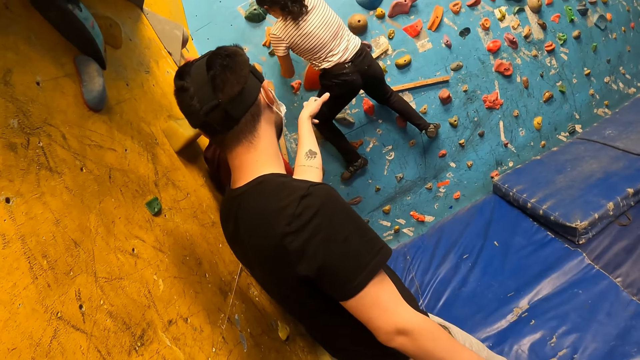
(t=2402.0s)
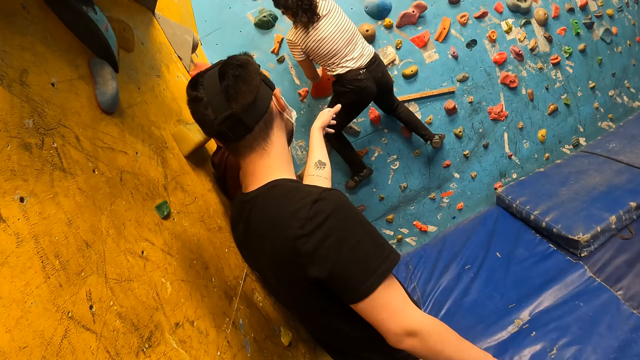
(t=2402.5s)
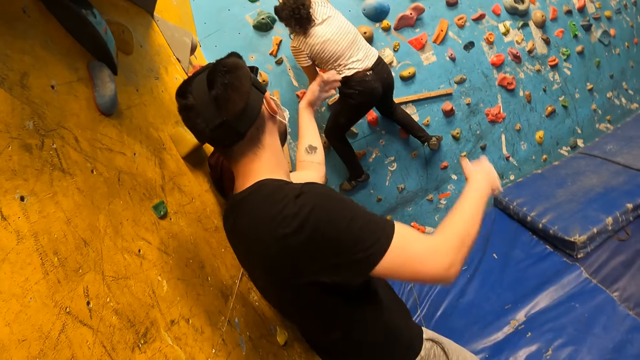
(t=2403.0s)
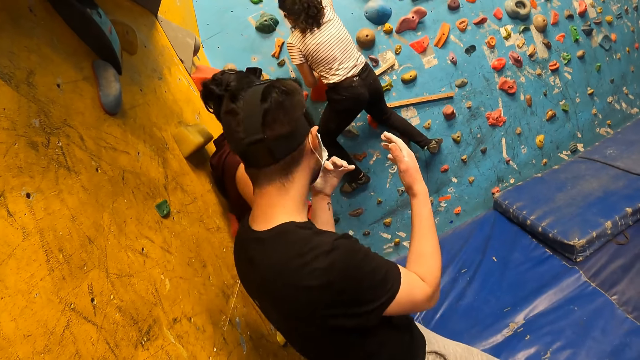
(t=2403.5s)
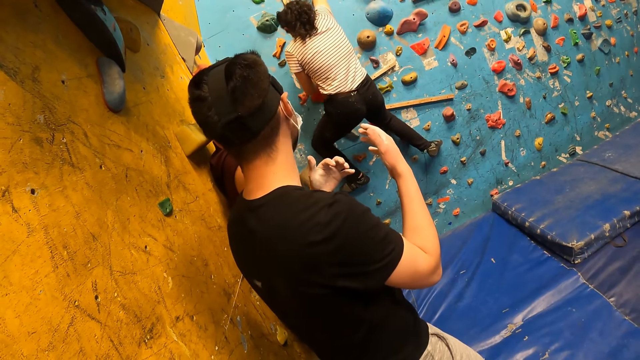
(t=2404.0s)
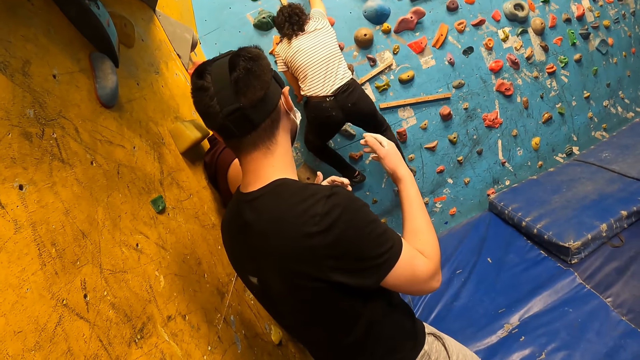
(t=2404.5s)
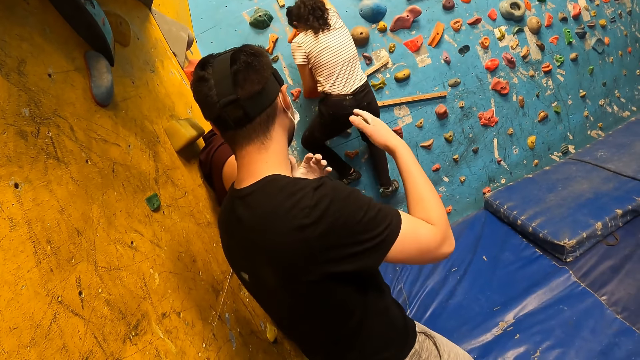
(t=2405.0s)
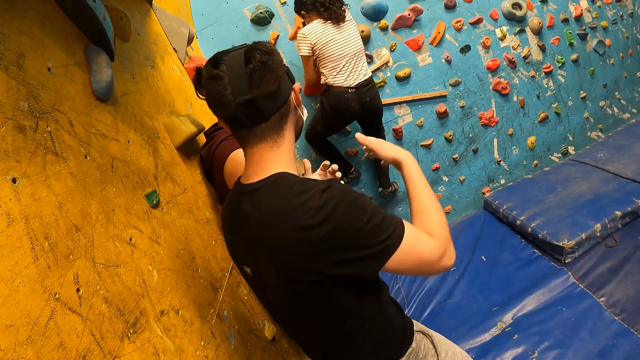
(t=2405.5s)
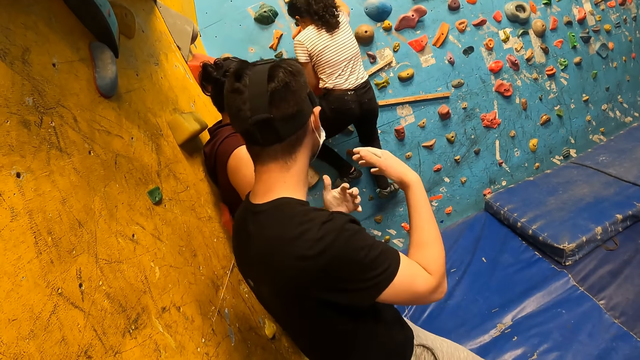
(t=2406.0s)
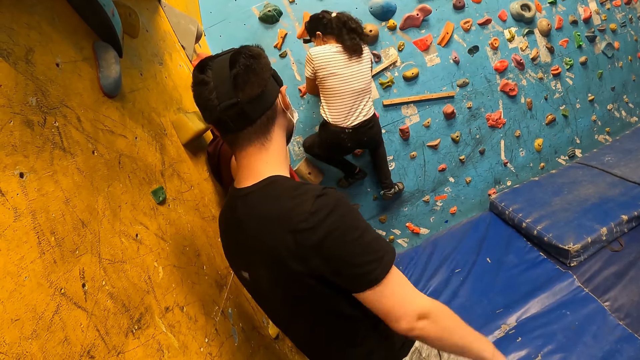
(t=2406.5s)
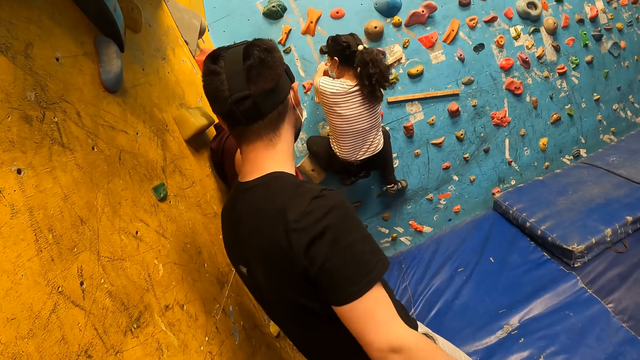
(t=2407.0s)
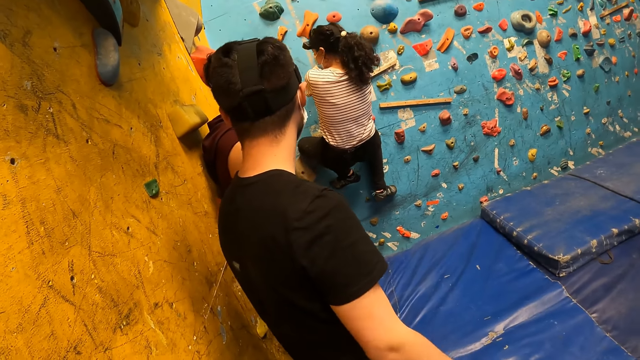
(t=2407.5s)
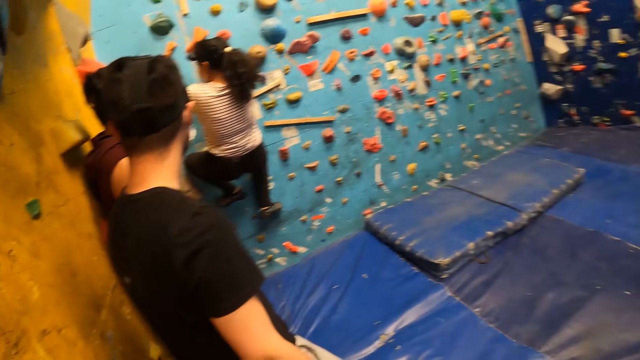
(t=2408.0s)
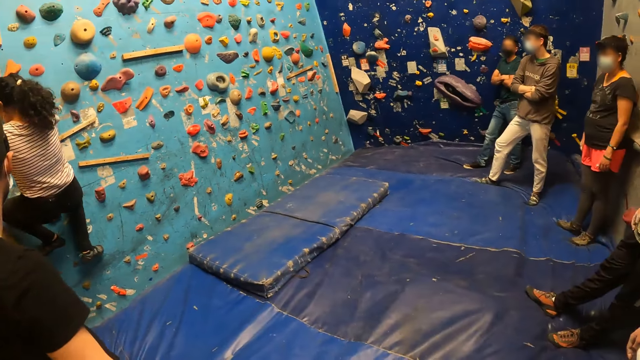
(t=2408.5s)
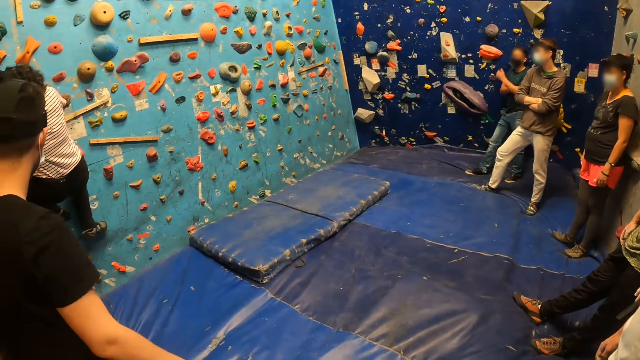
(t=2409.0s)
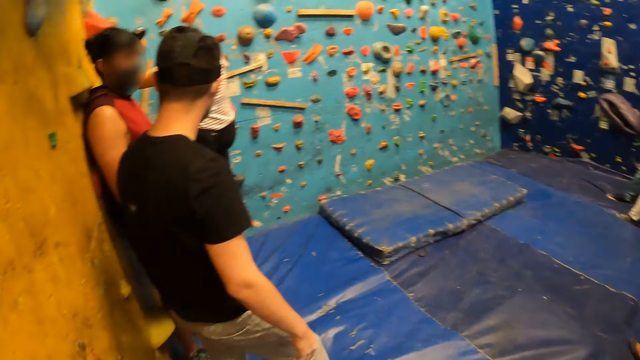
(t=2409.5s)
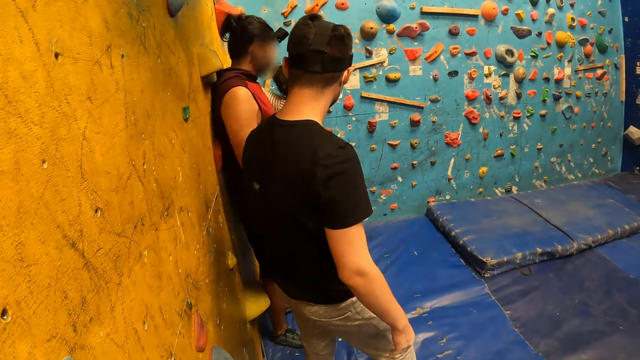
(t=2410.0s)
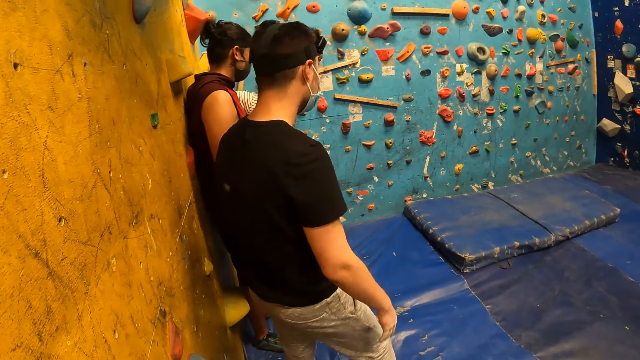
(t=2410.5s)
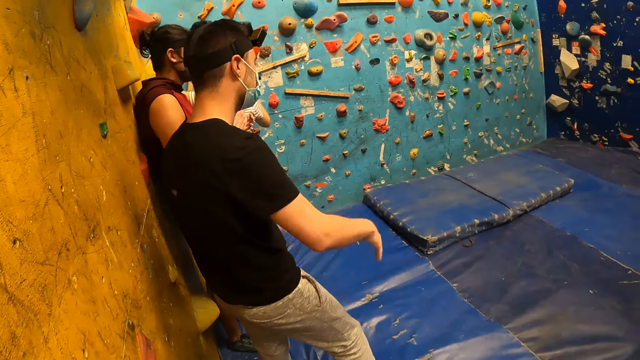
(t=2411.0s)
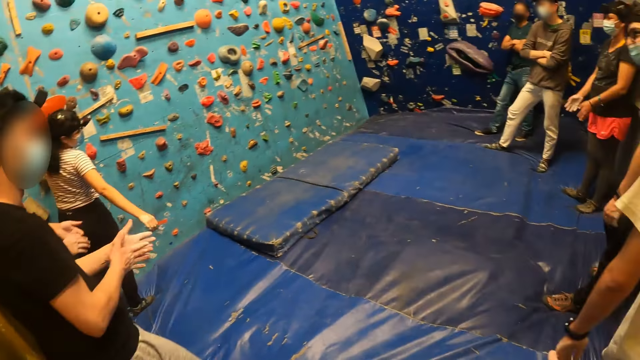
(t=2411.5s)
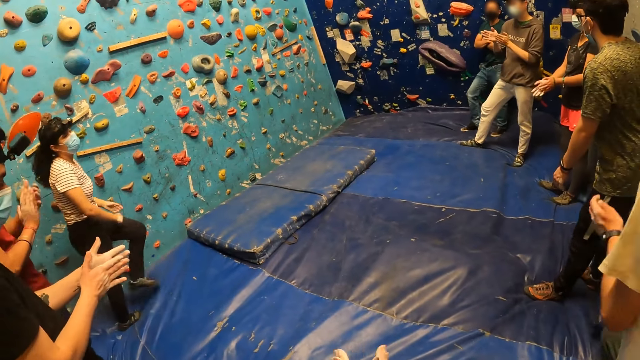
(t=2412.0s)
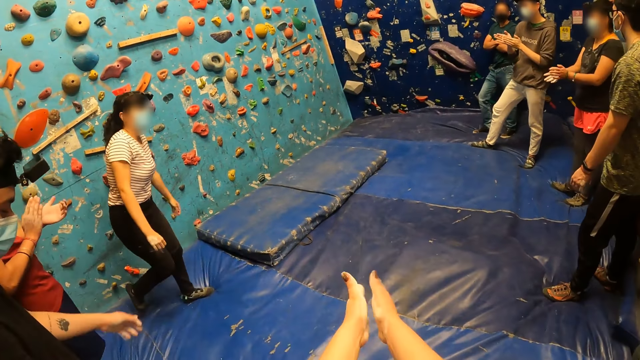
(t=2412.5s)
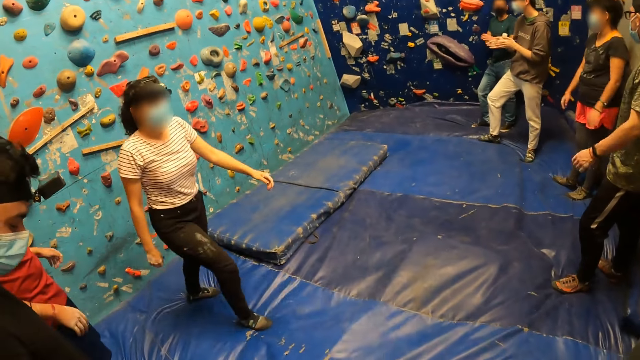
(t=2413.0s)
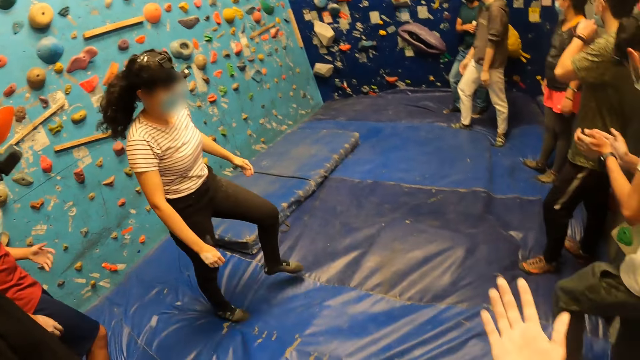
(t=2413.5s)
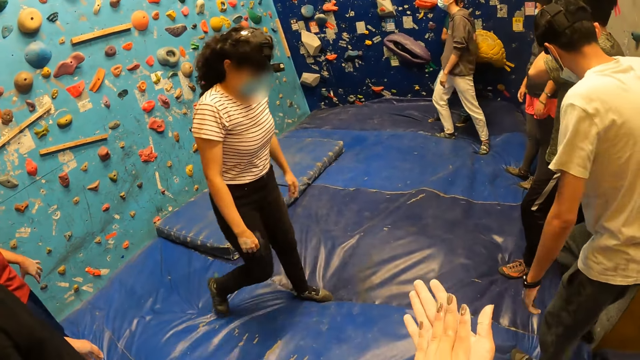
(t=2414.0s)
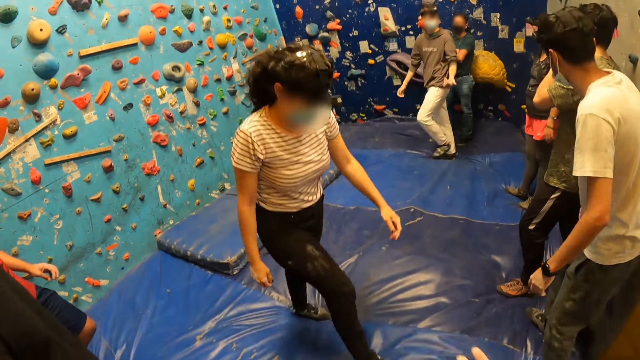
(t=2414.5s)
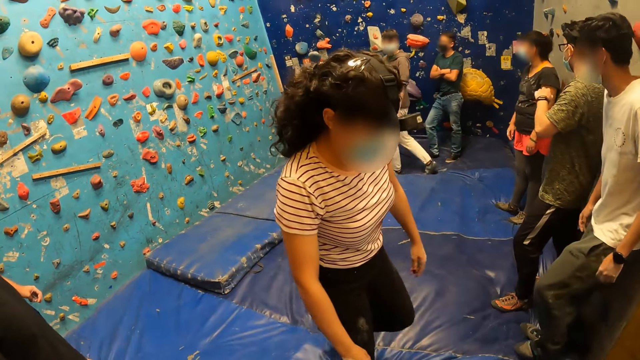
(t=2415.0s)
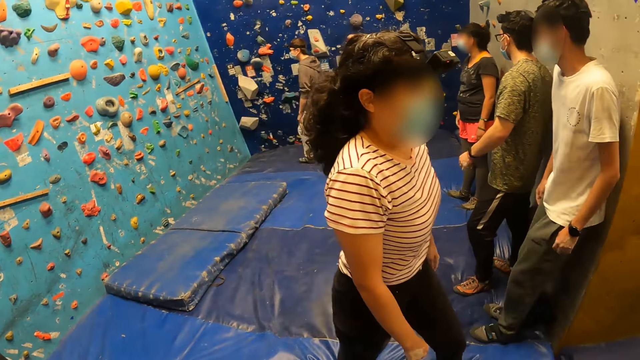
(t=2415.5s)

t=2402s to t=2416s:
The man makes a gesture with his body. The camera wearer looks around the room. The woman descends from the wall and walks towards the camera wearer.

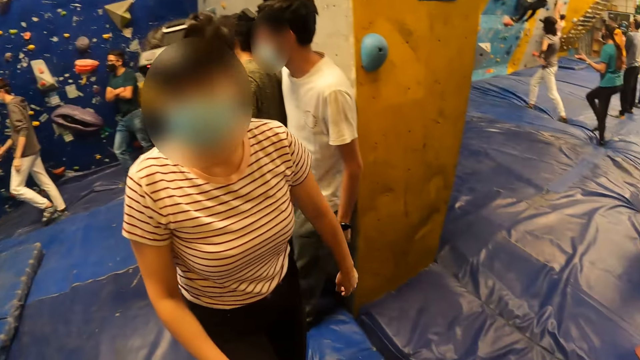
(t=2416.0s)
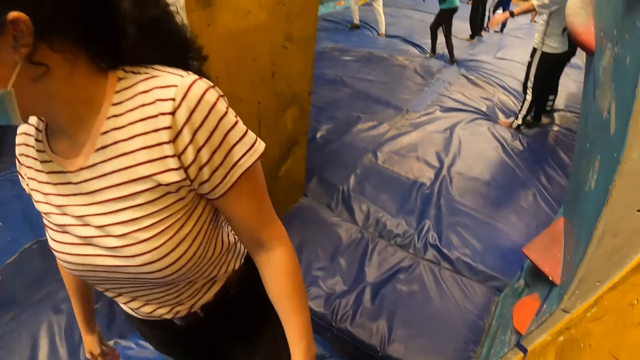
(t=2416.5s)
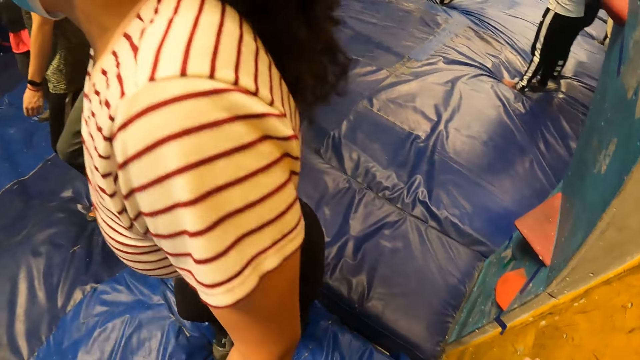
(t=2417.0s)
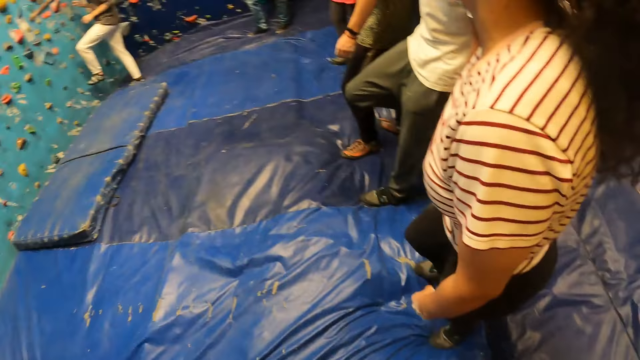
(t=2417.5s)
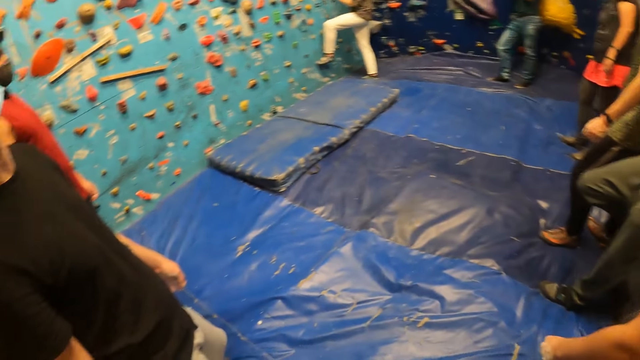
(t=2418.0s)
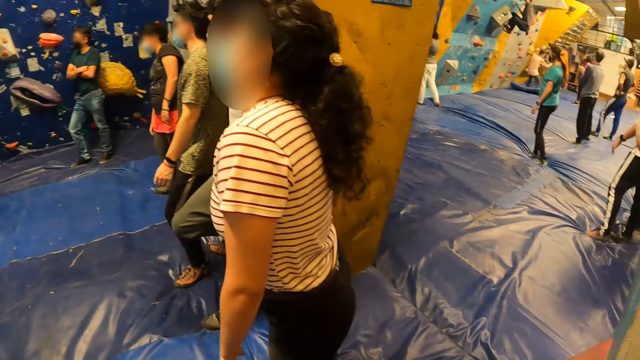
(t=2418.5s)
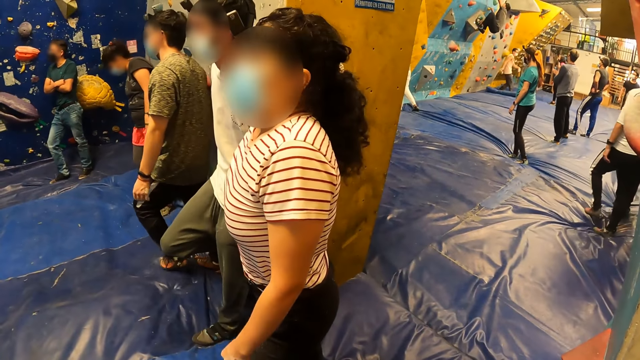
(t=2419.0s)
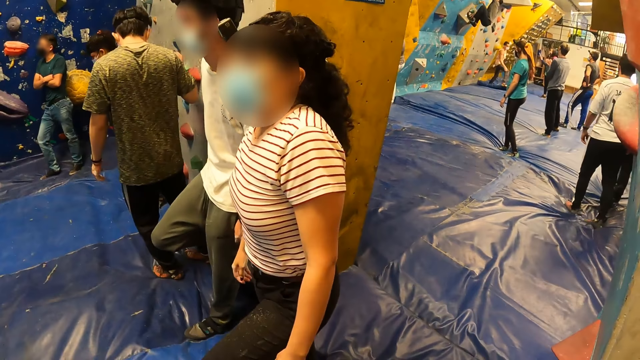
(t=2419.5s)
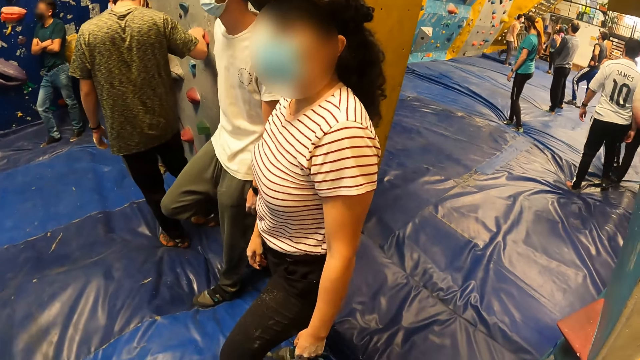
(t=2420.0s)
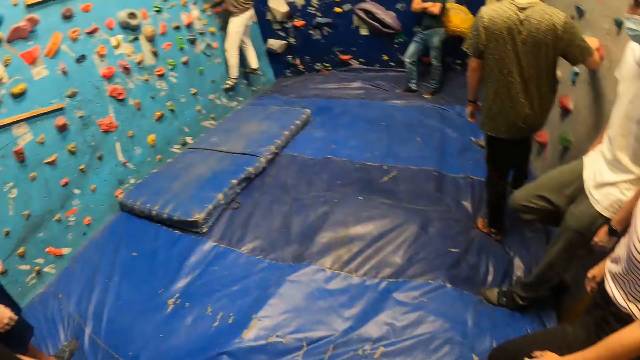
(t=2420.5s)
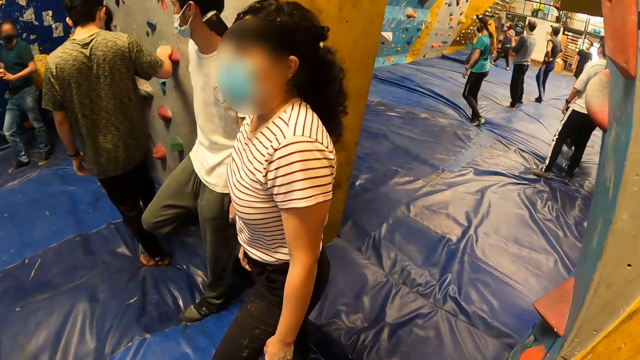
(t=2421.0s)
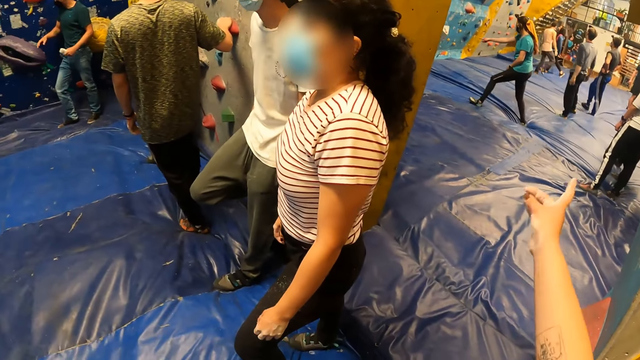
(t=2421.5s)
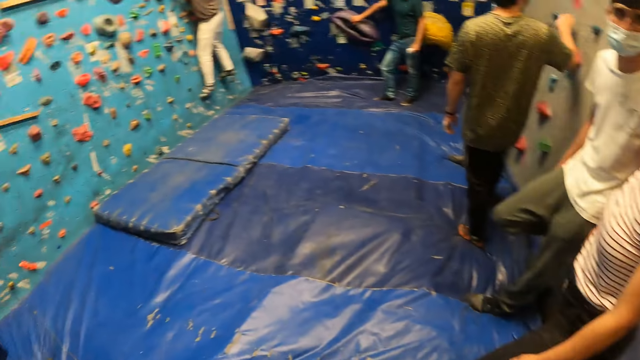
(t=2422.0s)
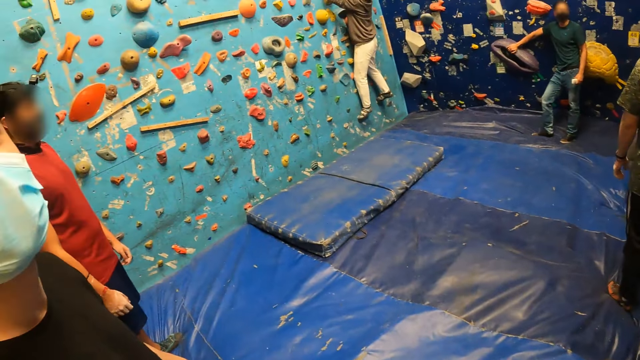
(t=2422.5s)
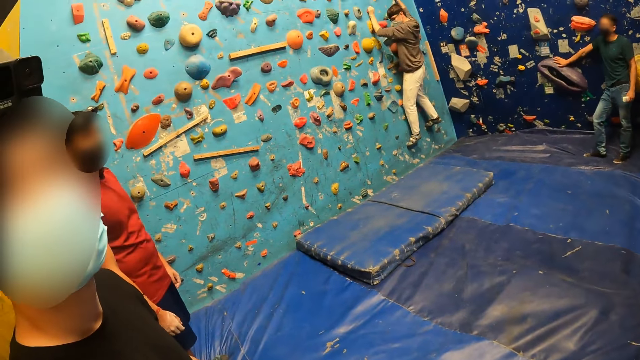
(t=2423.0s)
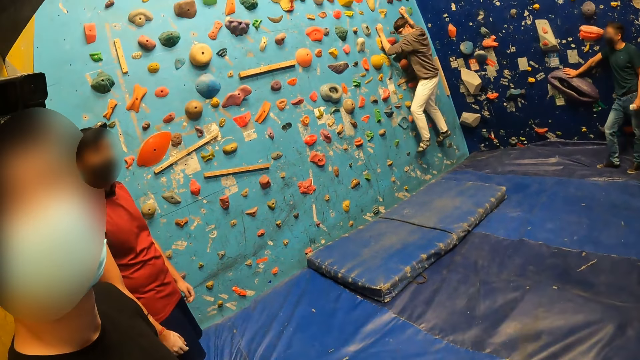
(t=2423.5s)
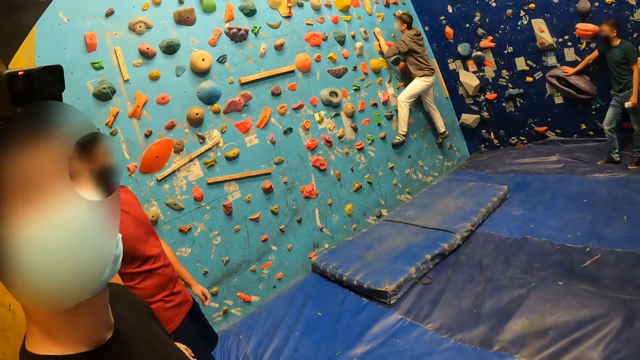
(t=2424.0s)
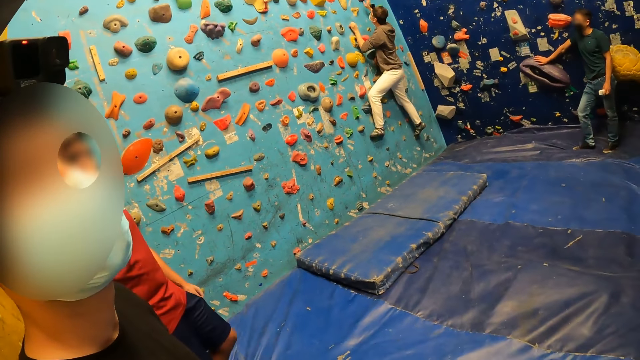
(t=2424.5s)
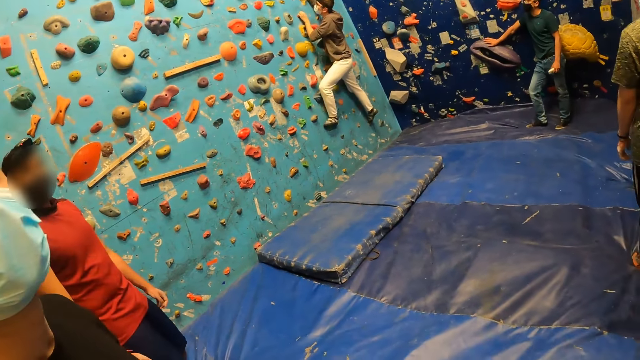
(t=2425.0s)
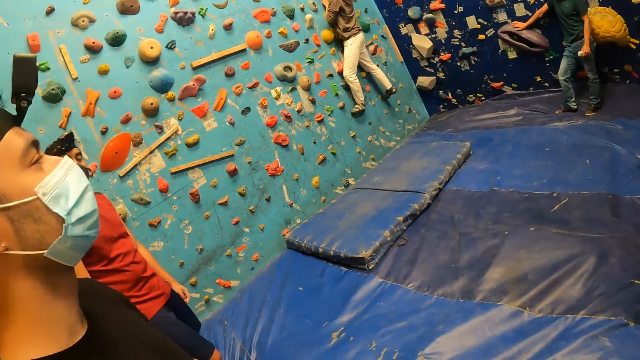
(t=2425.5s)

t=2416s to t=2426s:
The man climbs the wall with both hands. The camera wearer points at colleagues. They converse with the man.
